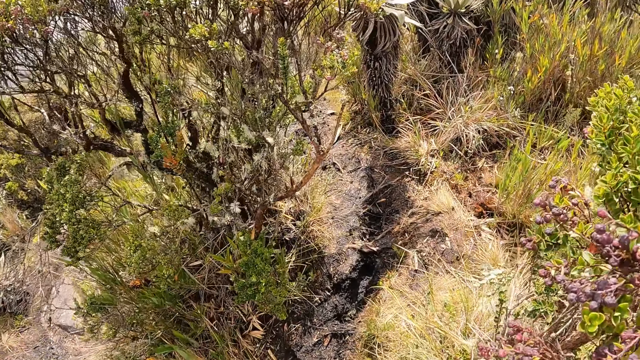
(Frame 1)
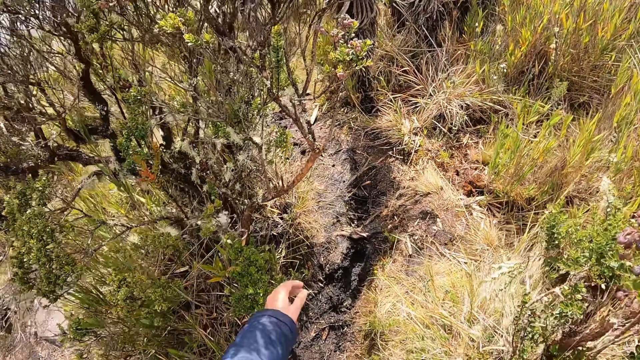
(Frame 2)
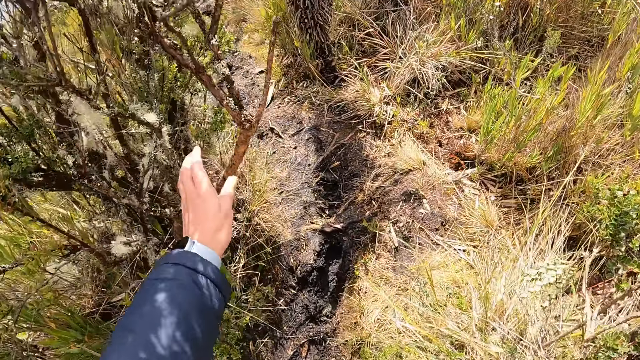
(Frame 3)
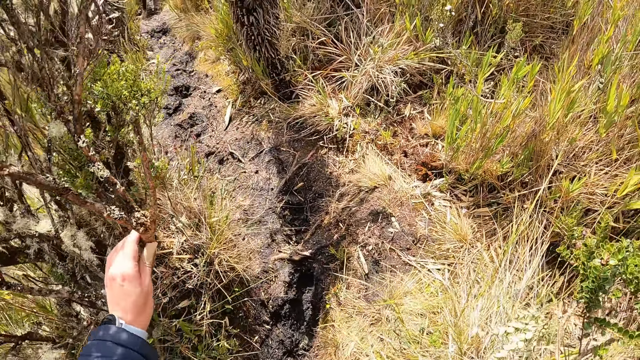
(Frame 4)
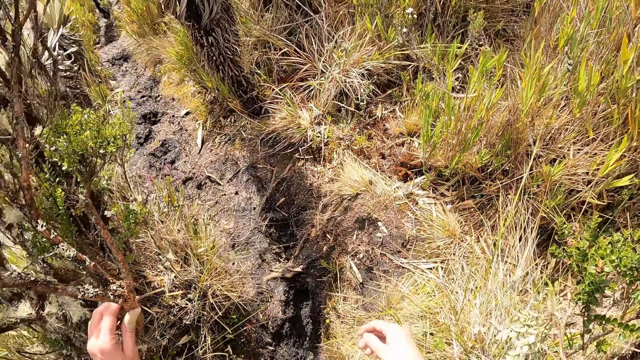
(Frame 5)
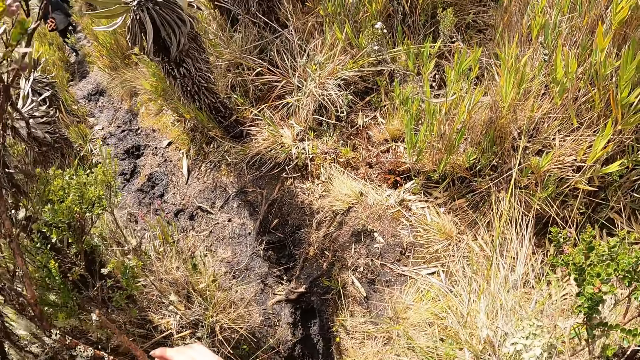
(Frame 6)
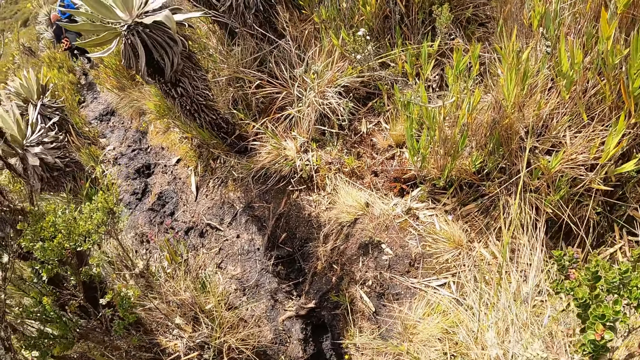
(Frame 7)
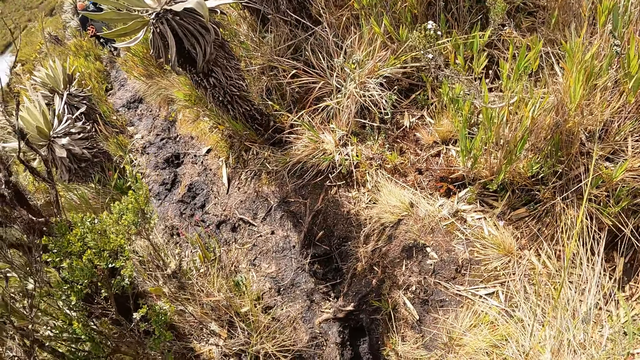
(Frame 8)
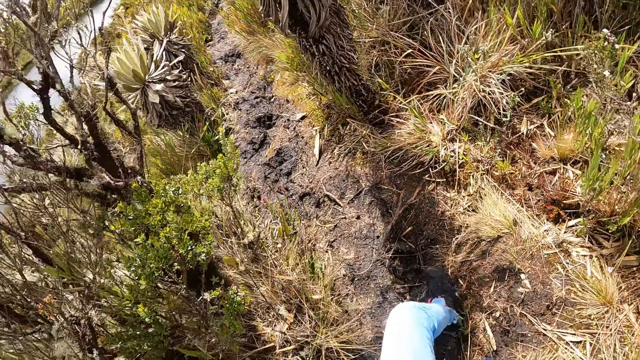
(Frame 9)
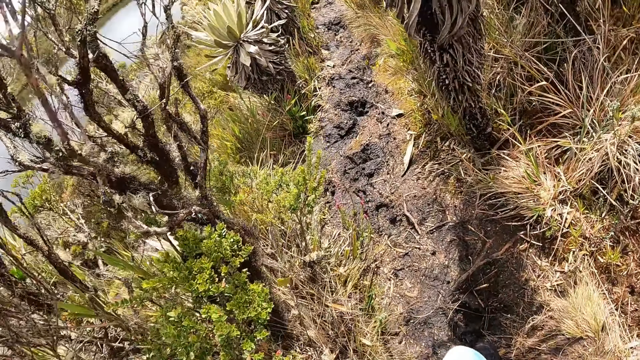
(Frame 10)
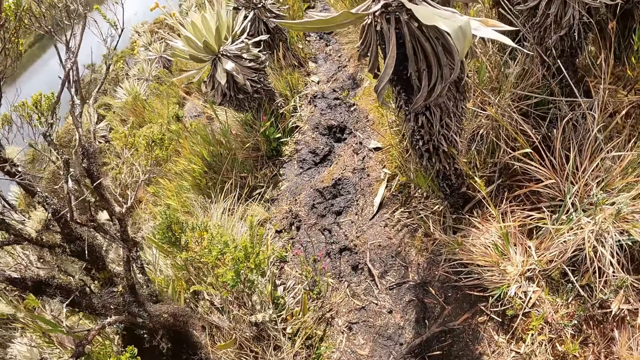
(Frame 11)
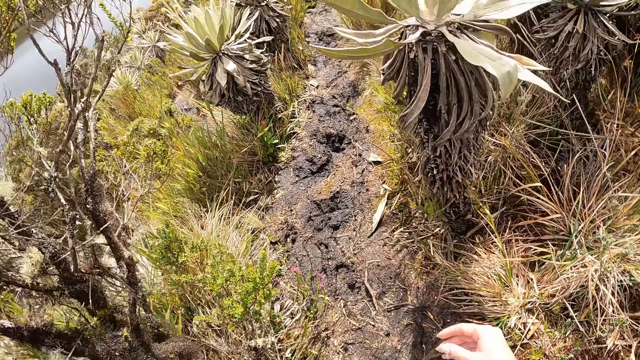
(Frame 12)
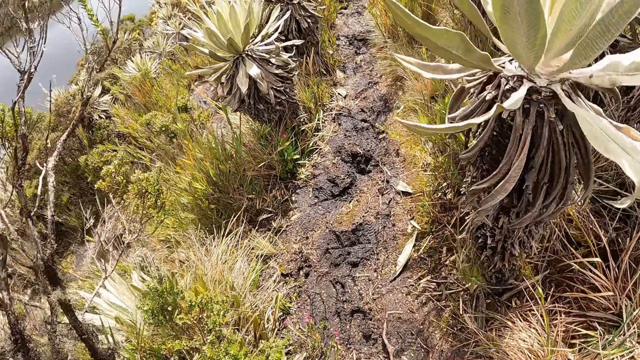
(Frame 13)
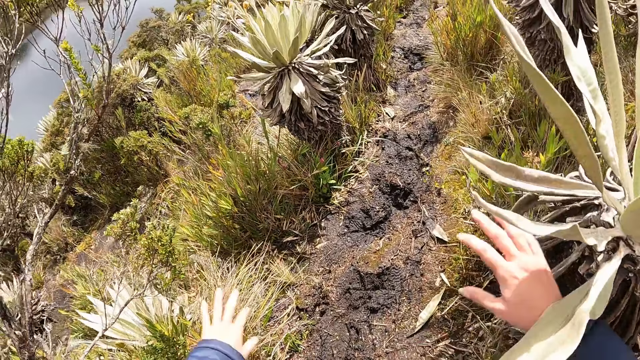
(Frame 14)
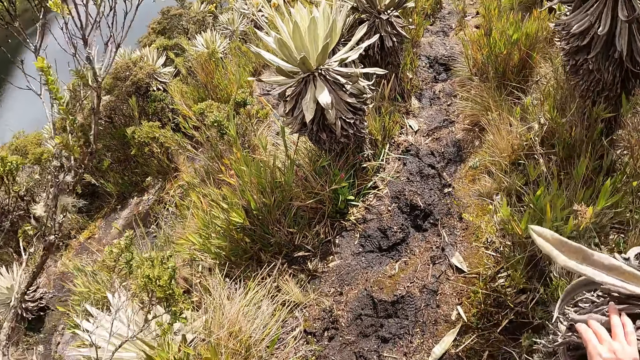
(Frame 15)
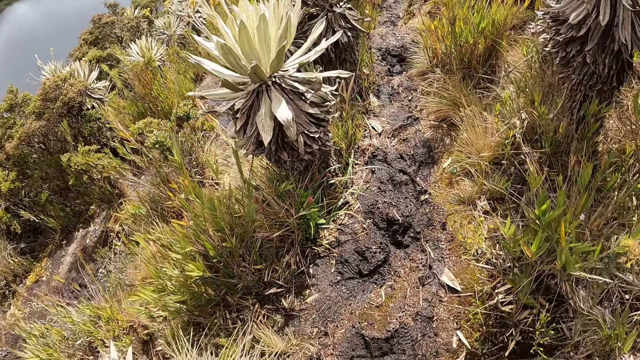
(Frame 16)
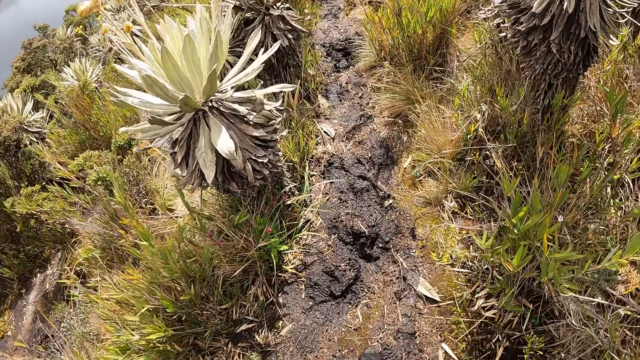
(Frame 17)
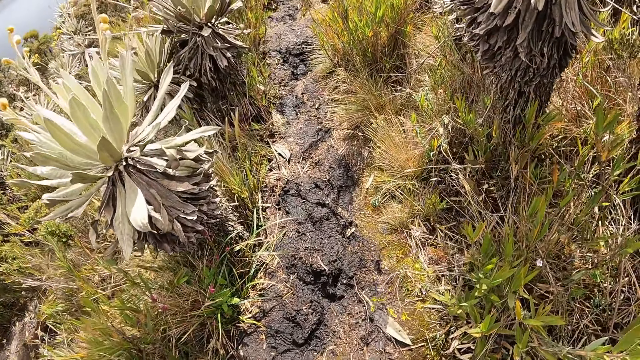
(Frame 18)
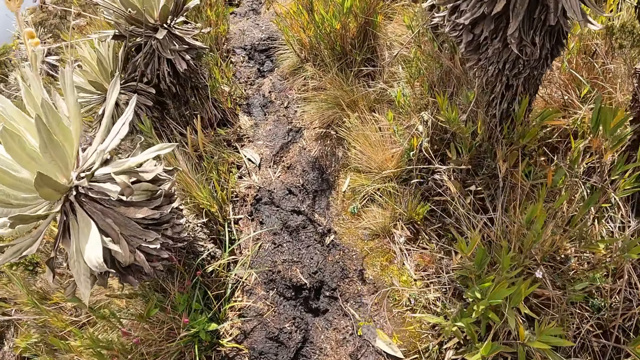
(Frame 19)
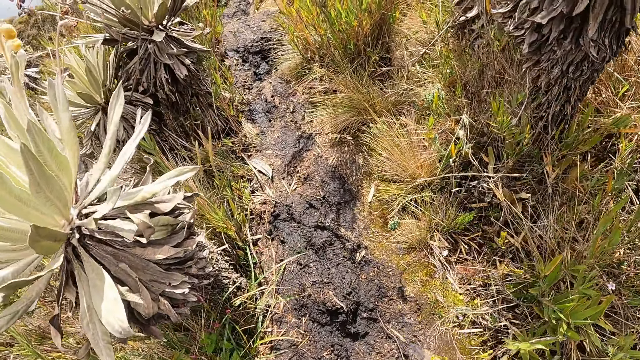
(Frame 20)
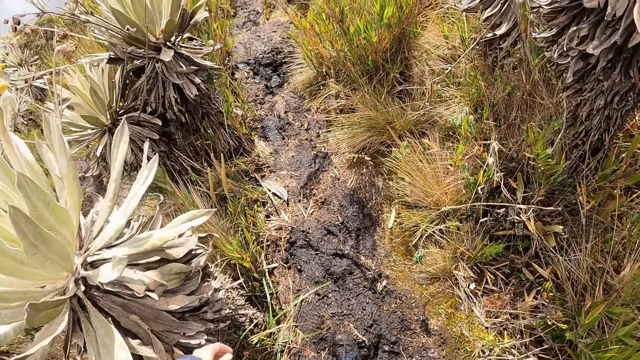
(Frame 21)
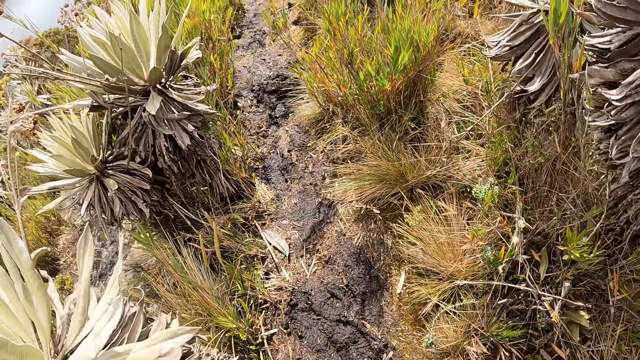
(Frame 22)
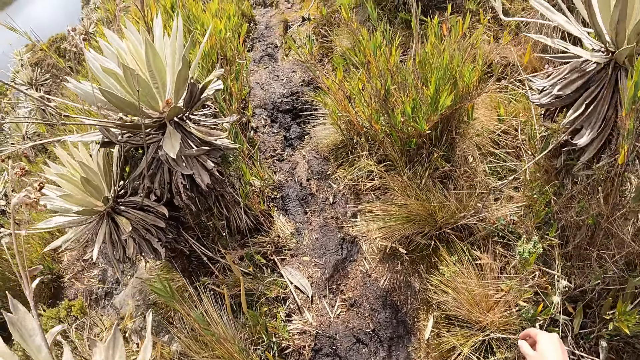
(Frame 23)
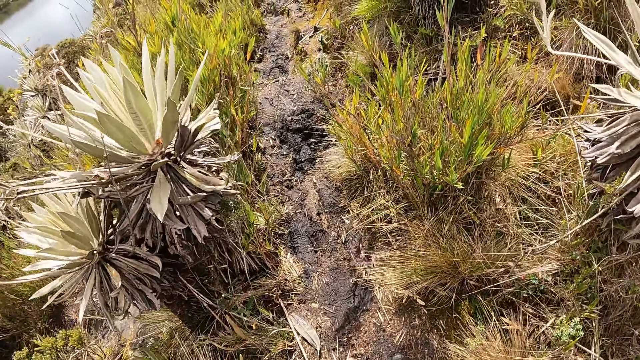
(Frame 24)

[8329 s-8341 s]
The camera wearer holds a tree with her left hand. She holds the tree with her right hand. She touches the tree with both hands. She walks around the room.

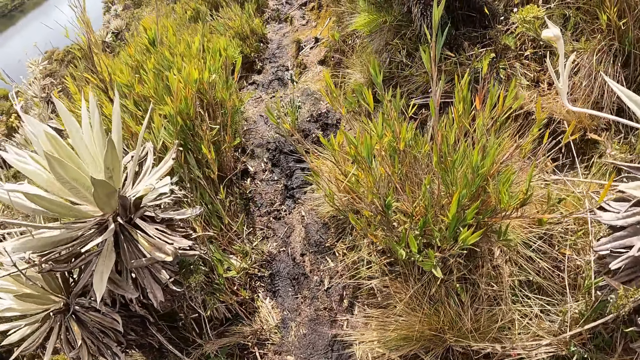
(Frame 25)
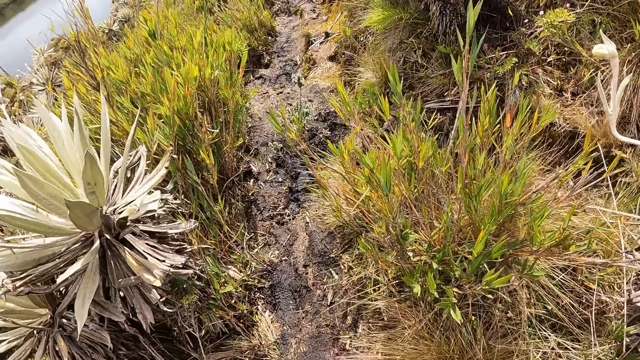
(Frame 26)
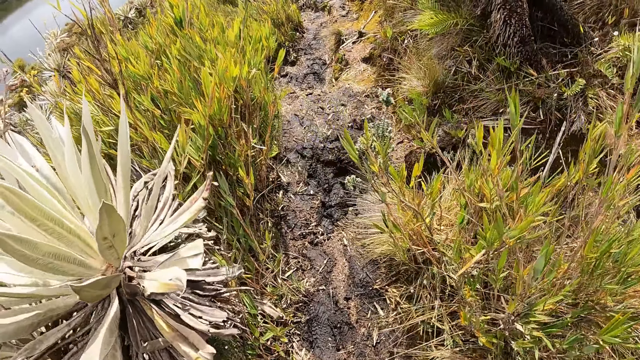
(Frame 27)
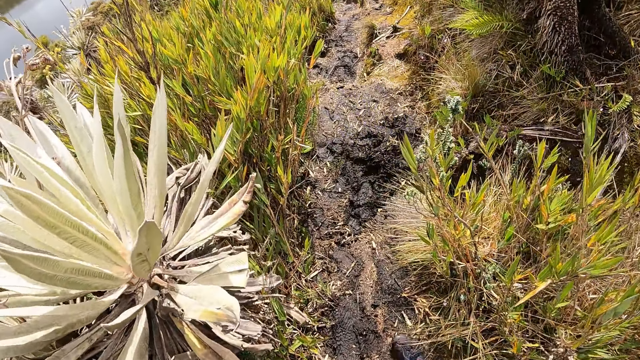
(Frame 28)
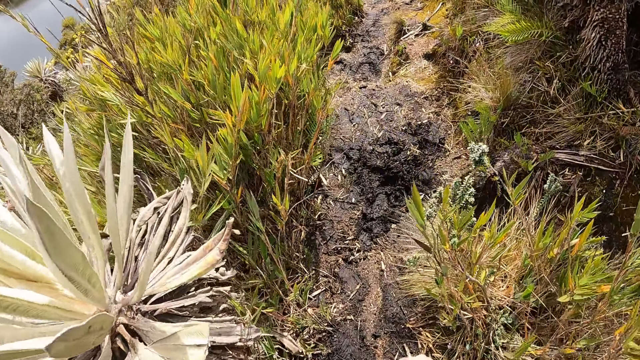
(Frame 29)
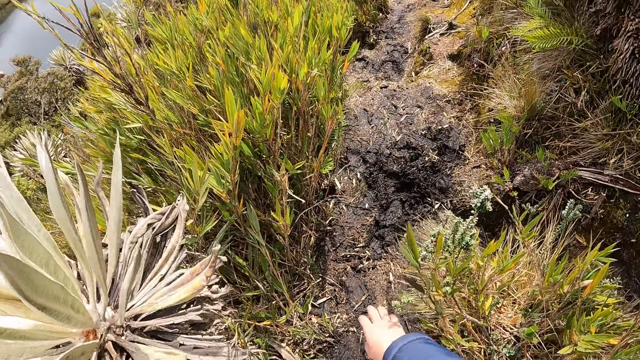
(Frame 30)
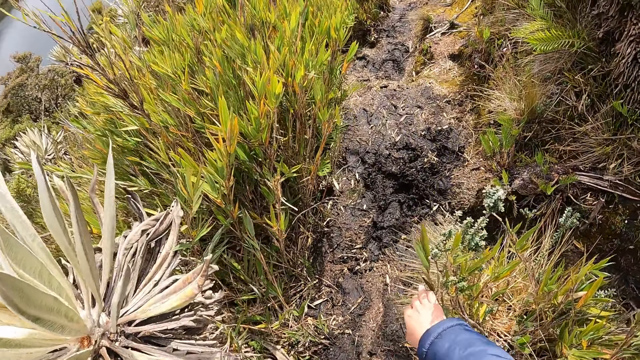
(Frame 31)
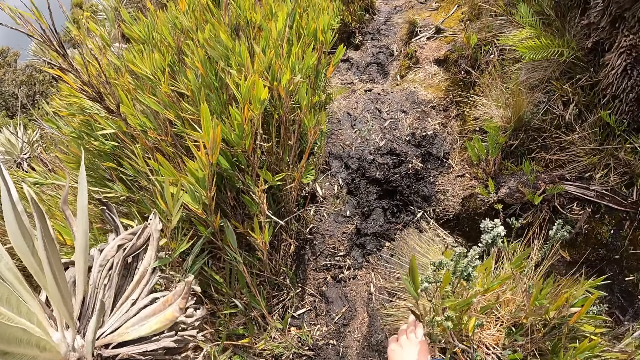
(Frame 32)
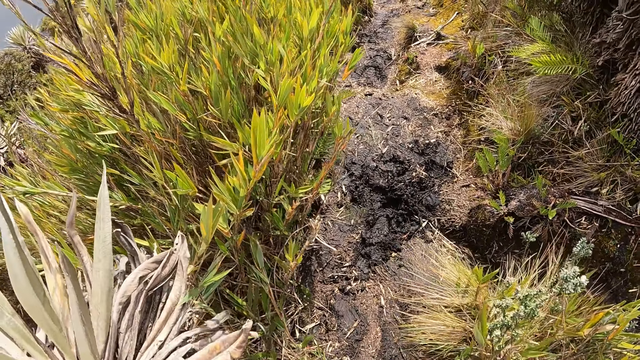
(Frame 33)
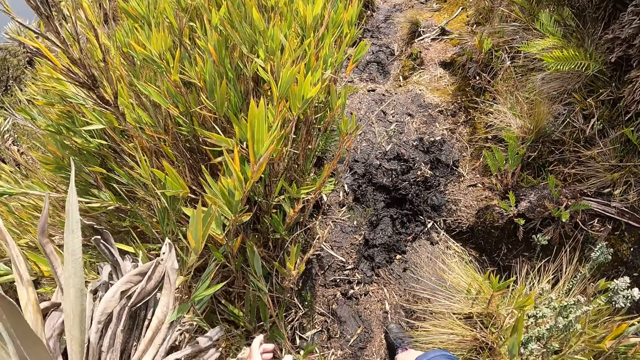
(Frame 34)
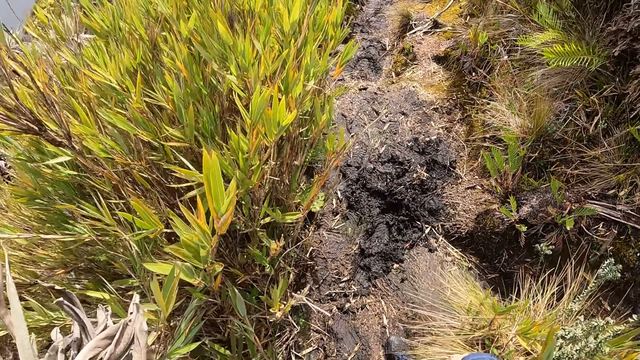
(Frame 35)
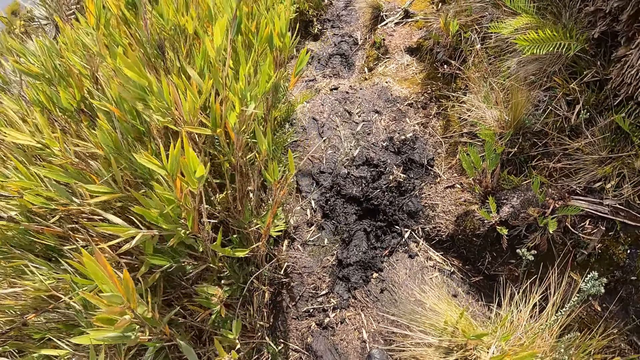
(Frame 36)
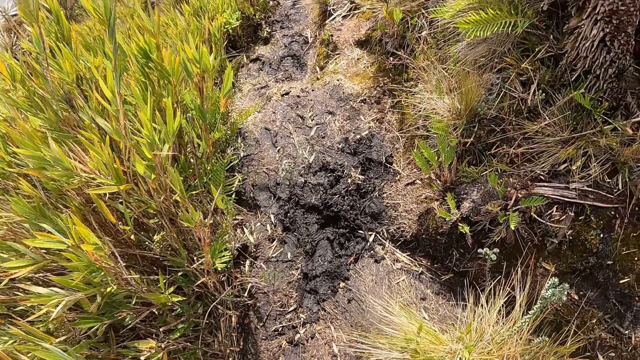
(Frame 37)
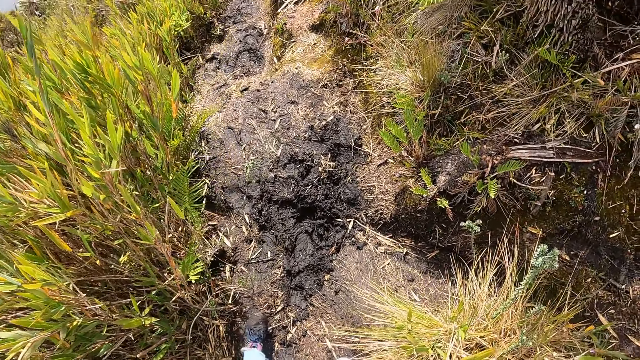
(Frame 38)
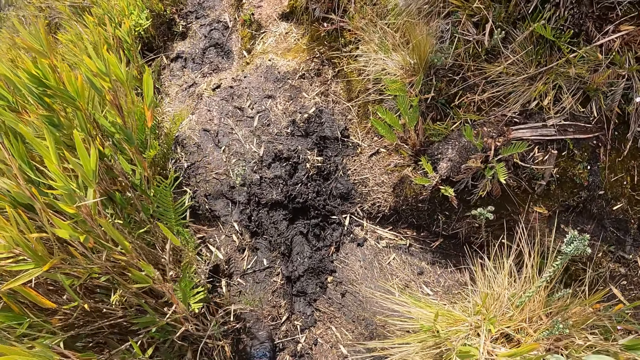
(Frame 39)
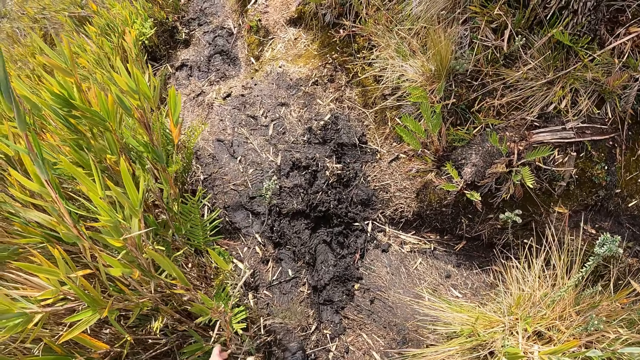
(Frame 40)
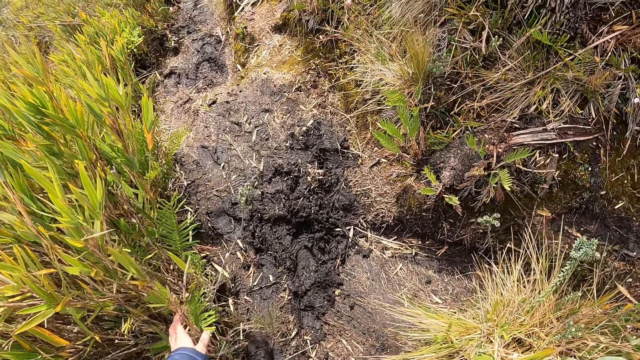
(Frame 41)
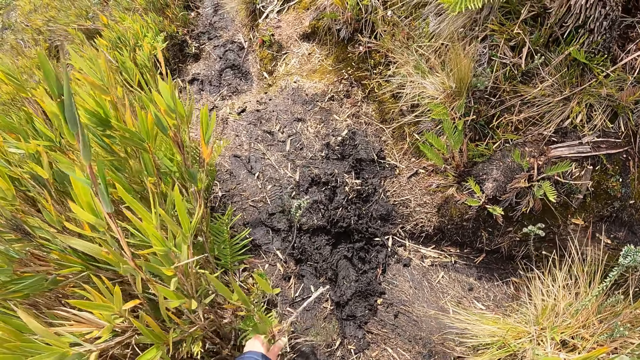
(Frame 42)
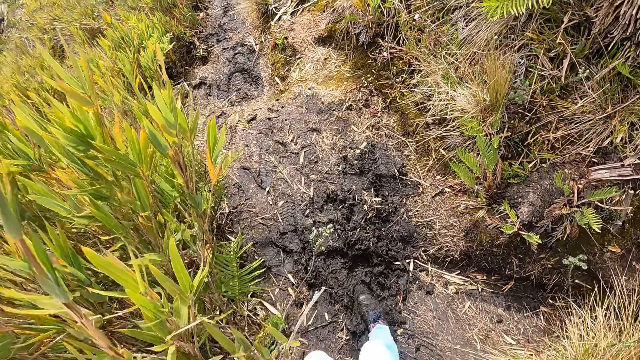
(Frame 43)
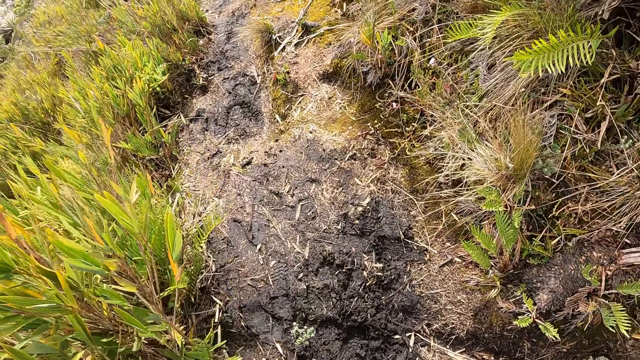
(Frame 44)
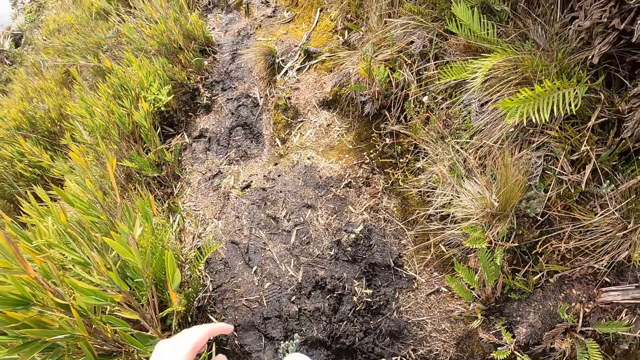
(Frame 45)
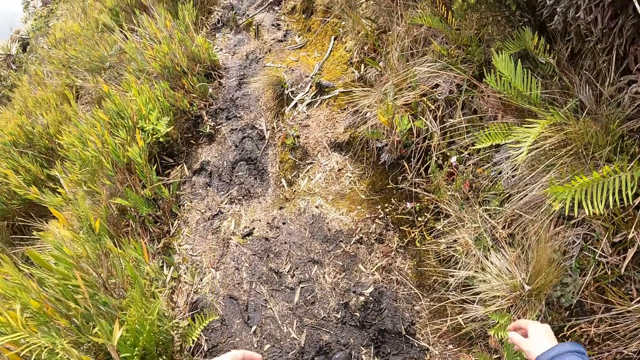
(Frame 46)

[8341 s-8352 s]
The camera wearer touches a tree with her right hand. She holds the shrubs. She holds the tree with her left hand.
